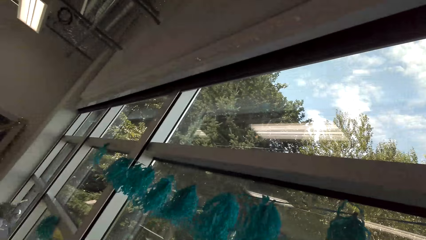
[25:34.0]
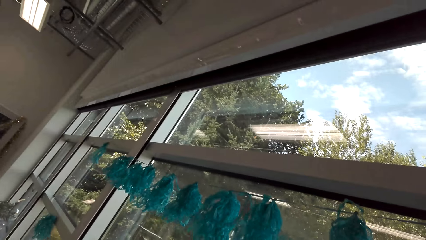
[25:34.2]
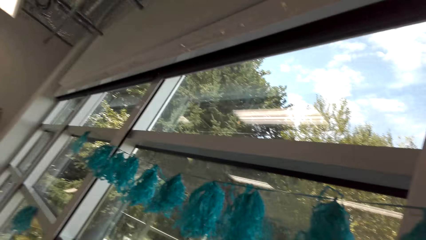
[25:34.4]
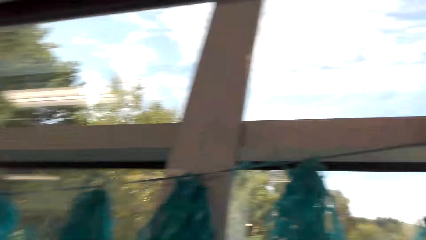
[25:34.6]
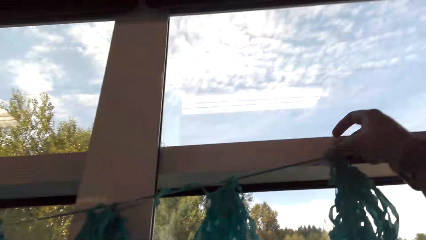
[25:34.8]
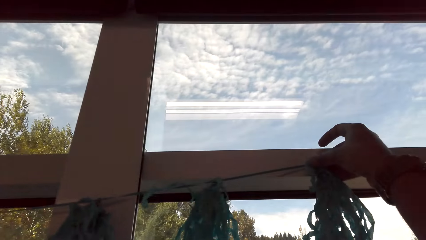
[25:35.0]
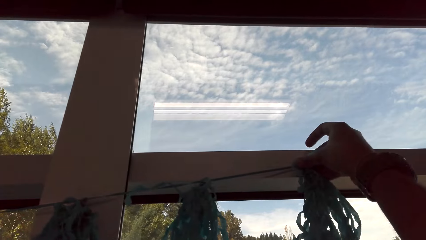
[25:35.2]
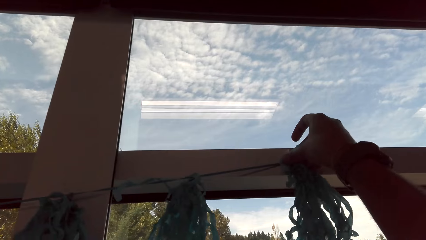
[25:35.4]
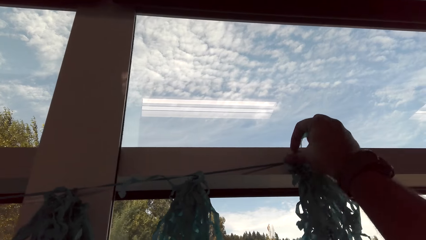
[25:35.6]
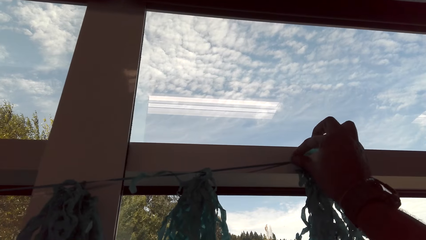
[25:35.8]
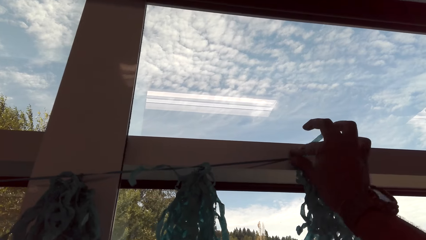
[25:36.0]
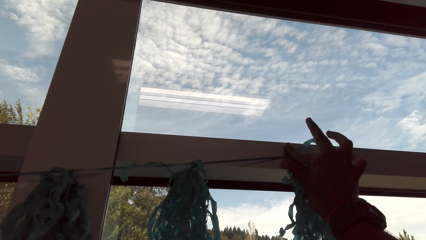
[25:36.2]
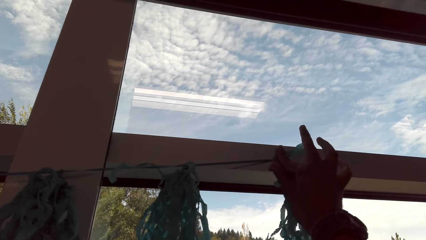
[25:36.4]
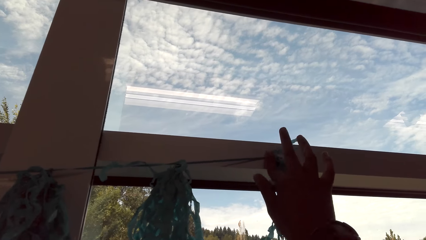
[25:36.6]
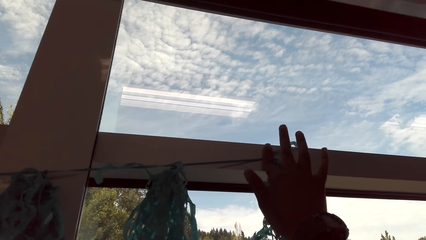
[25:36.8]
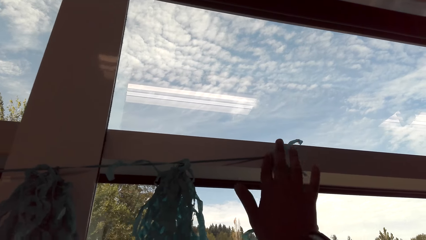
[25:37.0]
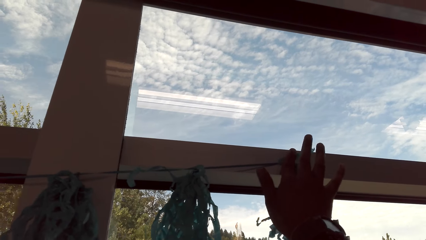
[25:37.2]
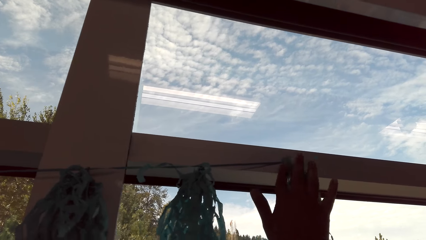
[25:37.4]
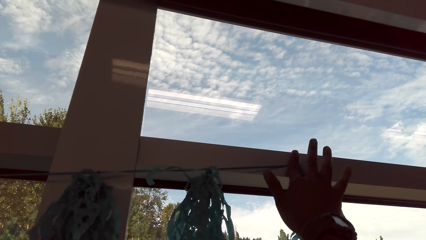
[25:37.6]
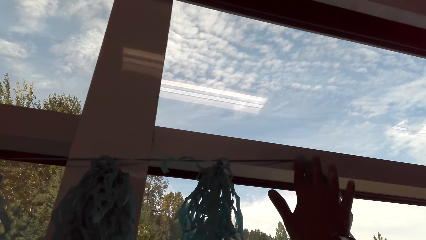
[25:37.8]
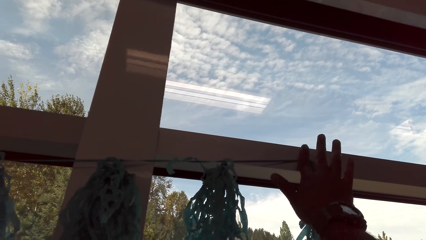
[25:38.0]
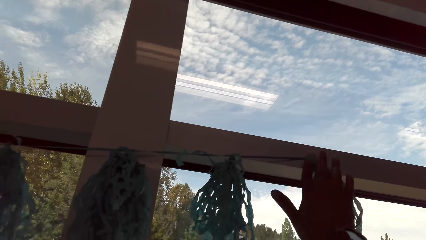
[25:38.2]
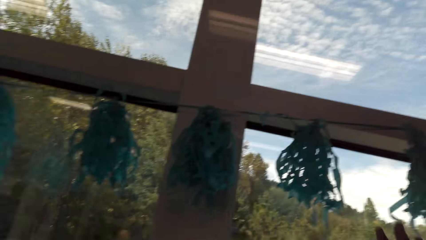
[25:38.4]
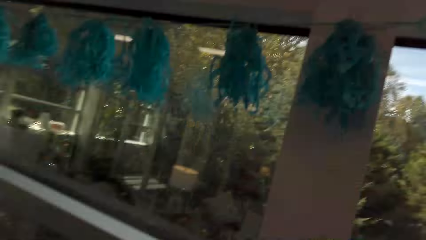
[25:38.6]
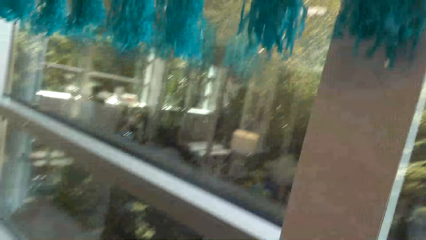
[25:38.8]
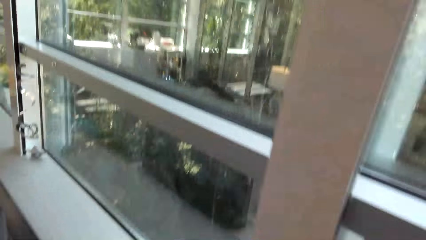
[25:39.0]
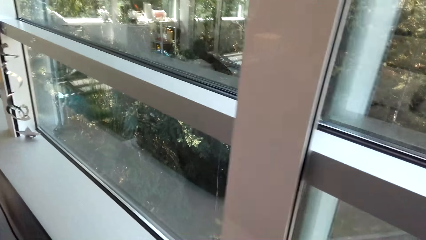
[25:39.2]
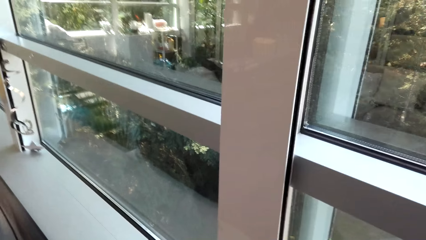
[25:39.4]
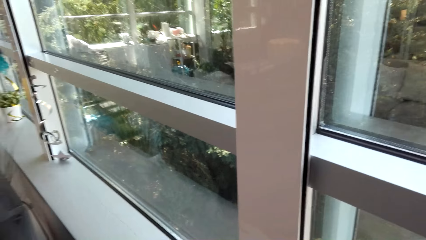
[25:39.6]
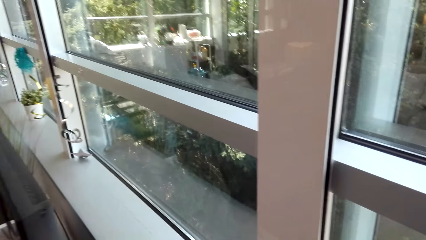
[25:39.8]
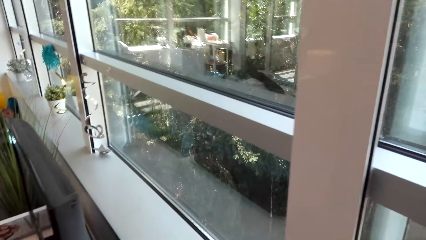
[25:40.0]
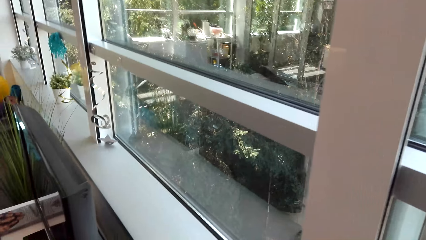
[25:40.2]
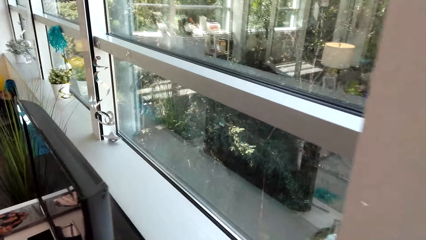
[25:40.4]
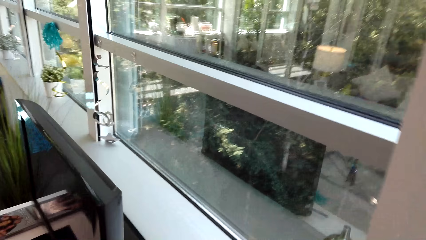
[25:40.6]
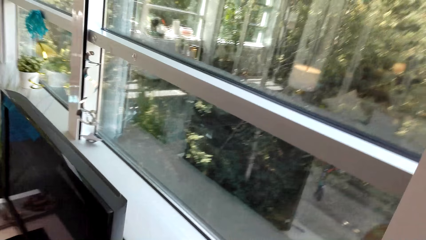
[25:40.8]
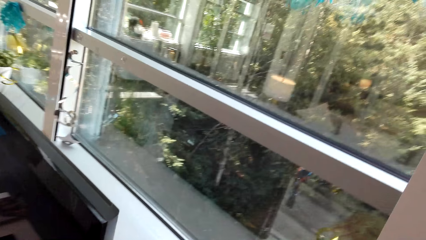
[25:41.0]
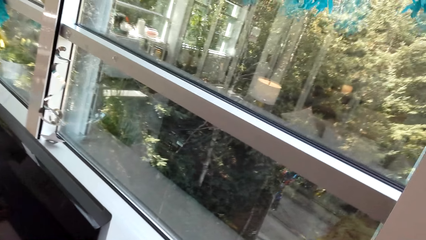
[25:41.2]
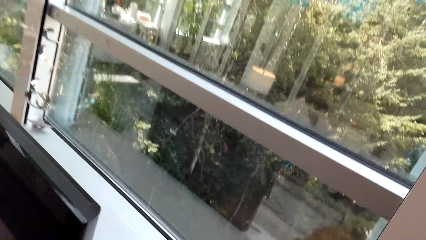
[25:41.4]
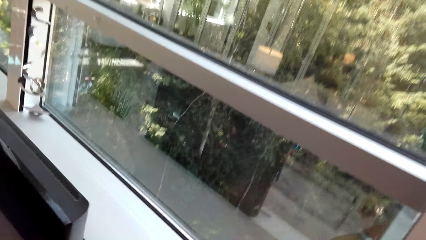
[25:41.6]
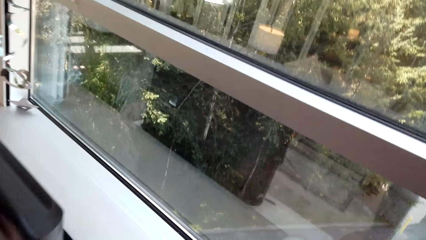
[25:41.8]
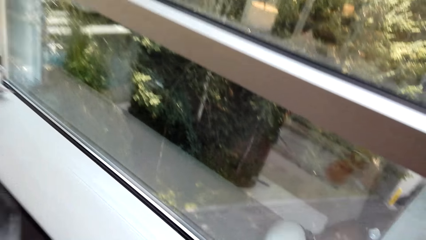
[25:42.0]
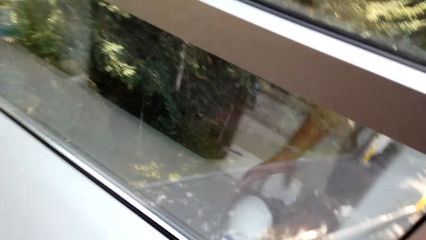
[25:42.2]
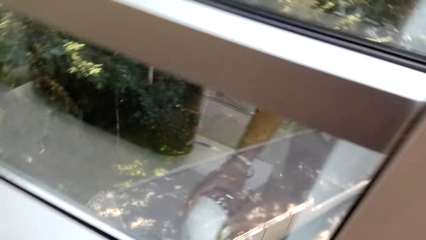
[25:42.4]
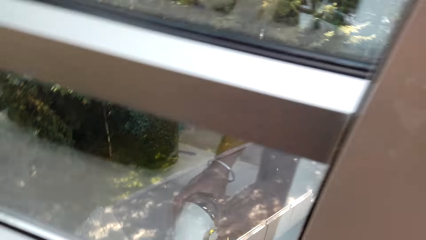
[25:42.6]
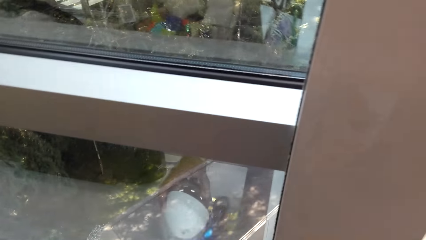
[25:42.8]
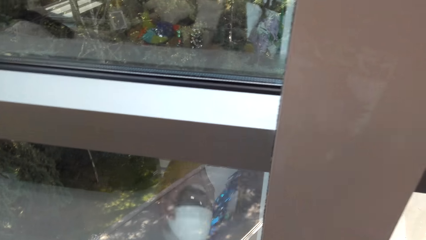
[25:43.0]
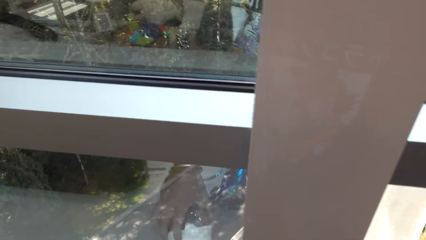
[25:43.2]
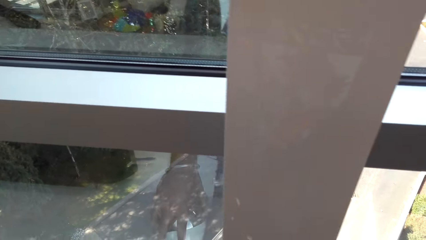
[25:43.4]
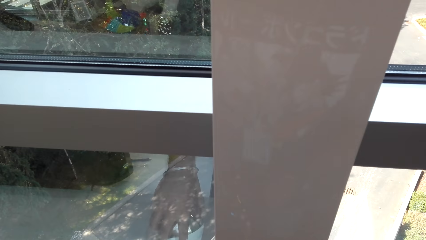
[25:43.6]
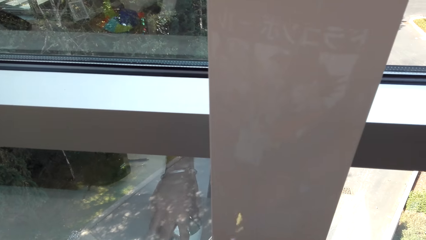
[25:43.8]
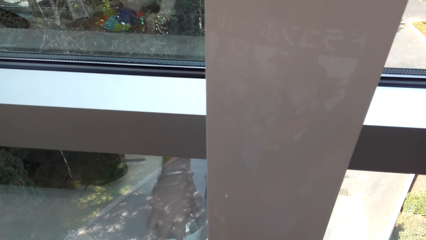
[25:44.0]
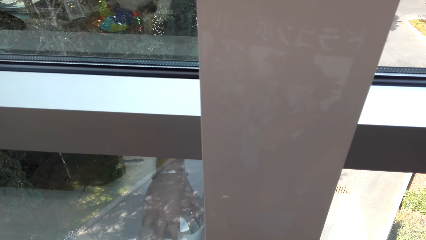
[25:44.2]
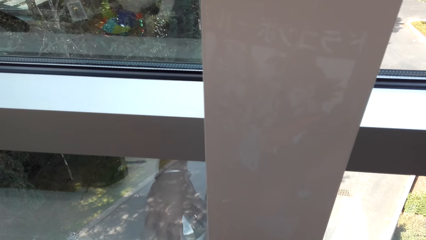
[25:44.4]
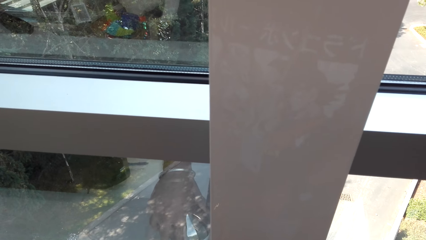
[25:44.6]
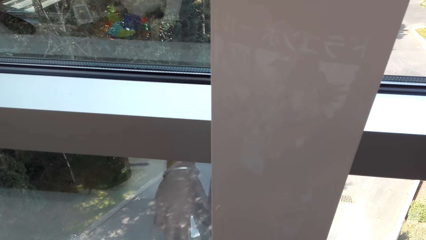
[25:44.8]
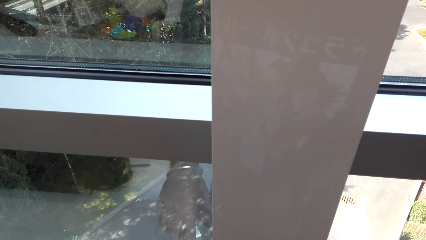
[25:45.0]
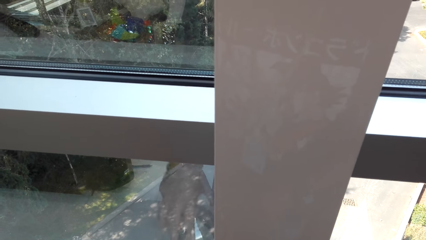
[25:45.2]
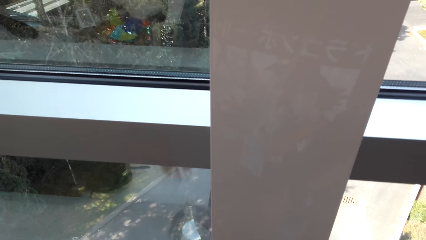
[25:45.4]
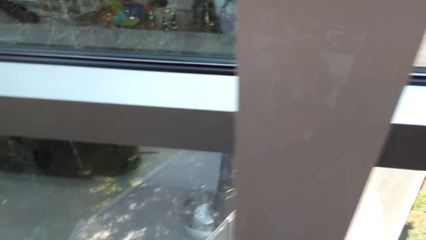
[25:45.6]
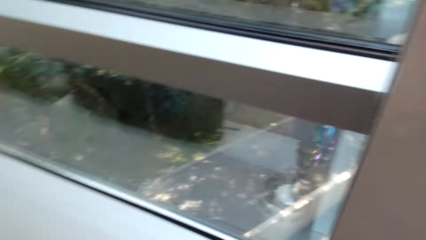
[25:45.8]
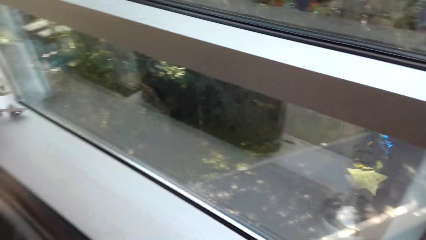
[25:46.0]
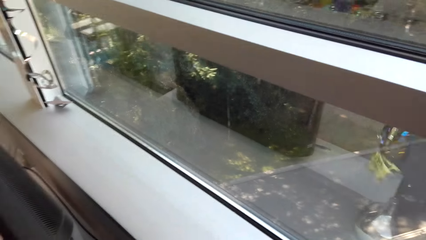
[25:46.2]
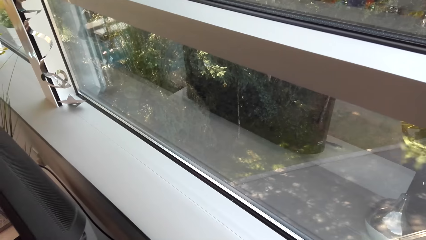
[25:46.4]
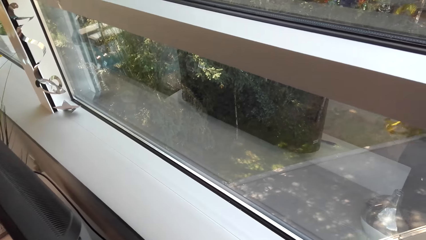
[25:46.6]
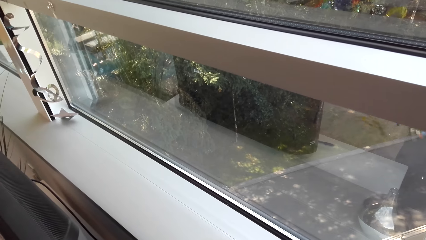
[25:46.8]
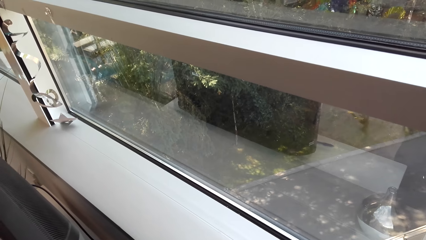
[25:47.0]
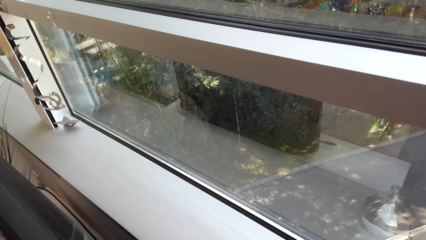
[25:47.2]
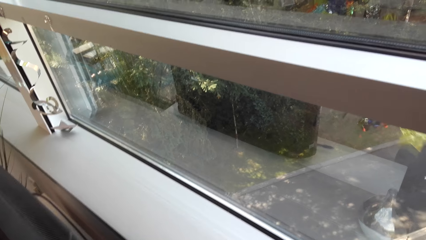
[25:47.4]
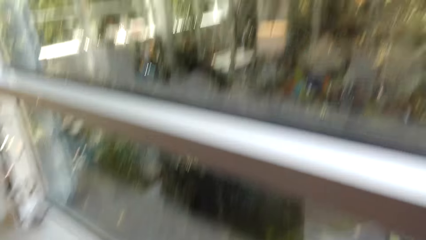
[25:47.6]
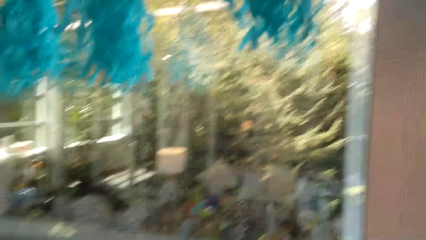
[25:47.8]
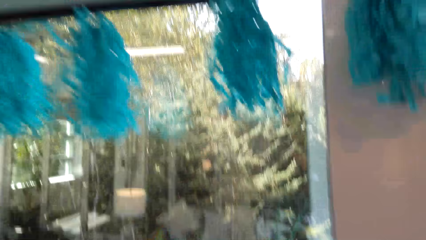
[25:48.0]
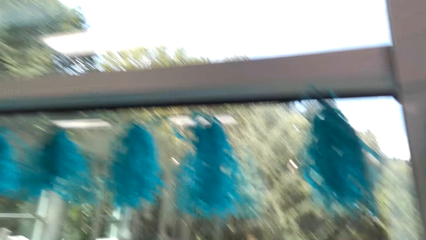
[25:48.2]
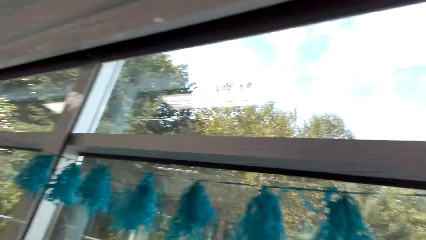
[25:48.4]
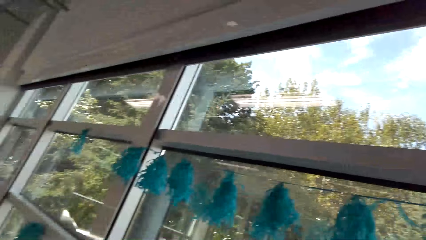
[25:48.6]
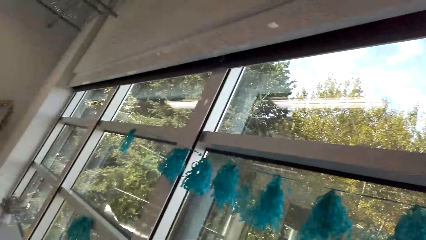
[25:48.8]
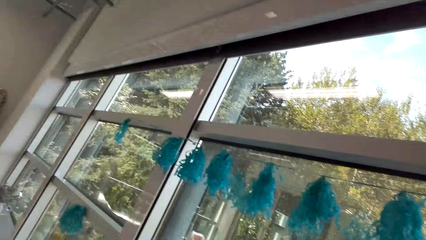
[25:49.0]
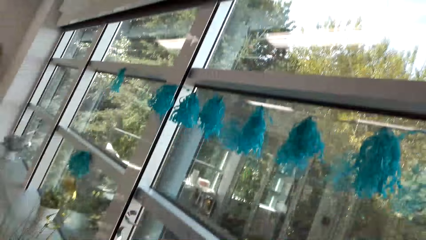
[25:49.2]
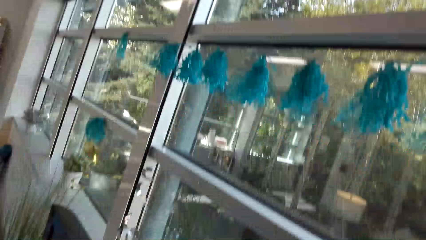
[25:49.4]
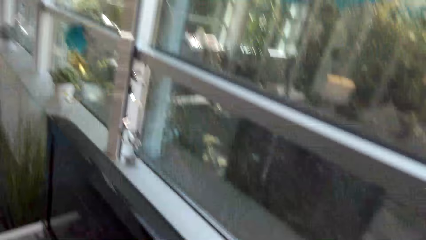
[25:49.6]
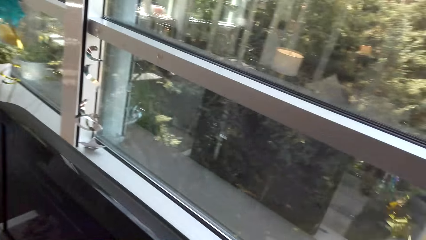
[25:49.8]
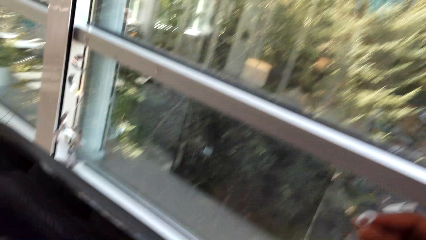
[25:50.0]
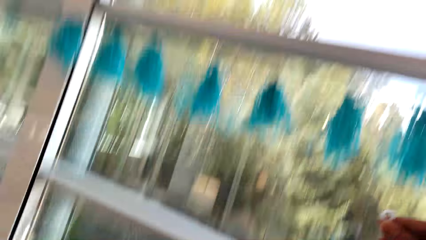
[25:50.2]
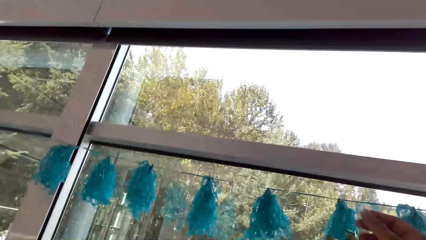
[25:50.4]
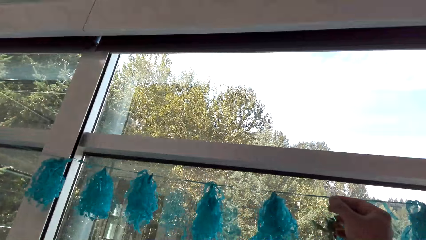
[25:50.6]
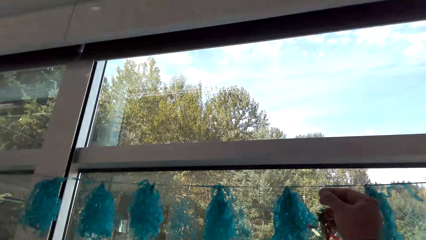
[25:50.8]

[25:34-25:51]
The camera wearer fixes the decorating materials in the wall. They pick up decorative materials.
